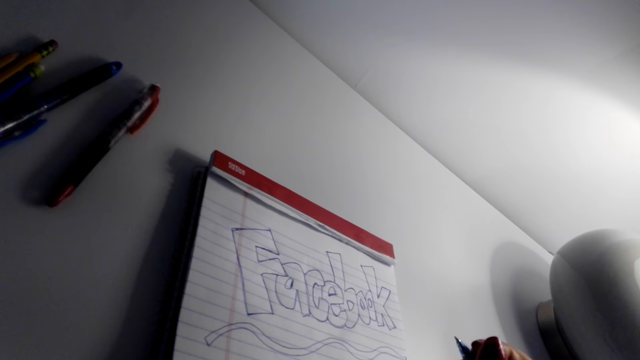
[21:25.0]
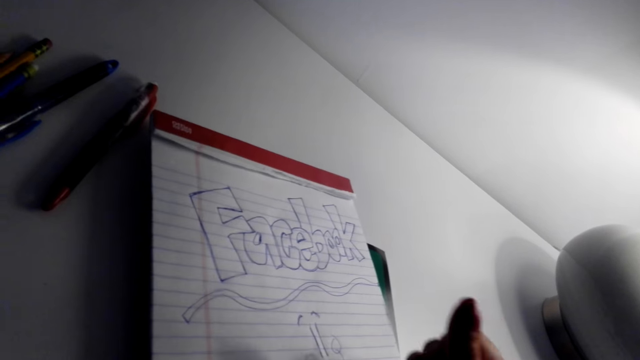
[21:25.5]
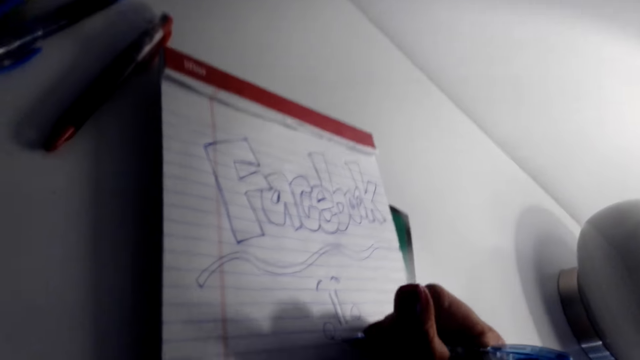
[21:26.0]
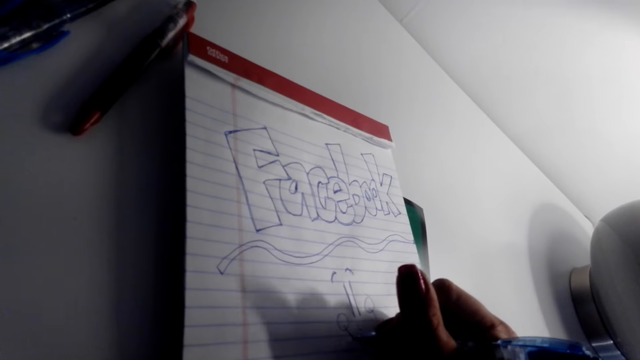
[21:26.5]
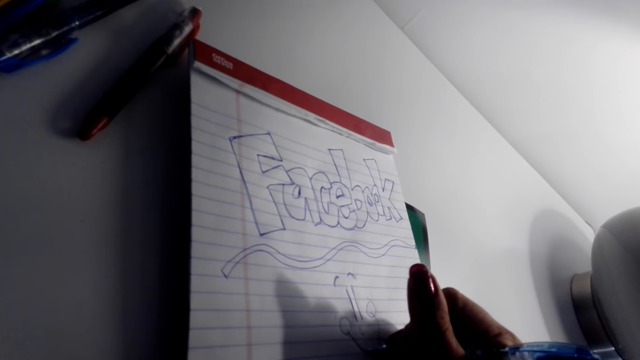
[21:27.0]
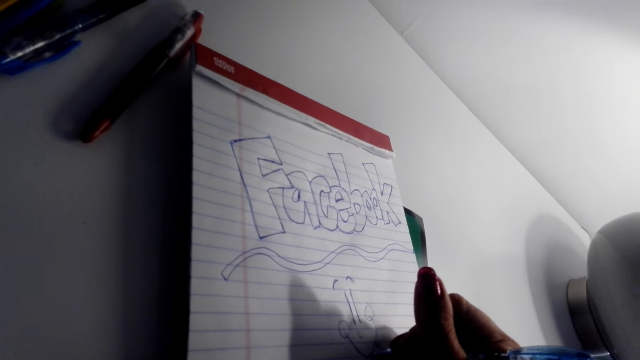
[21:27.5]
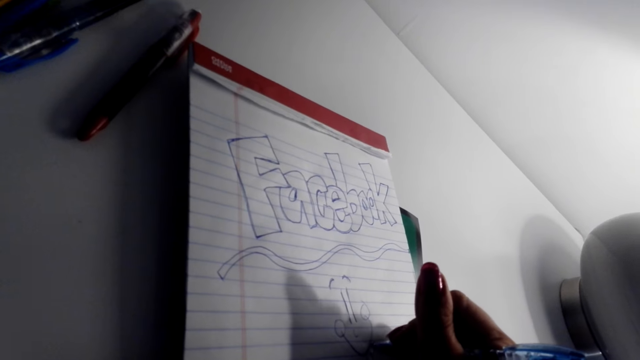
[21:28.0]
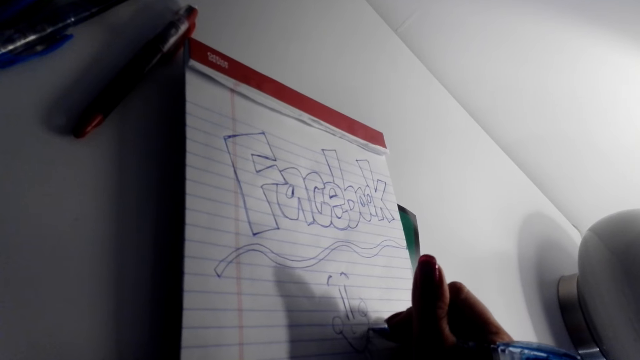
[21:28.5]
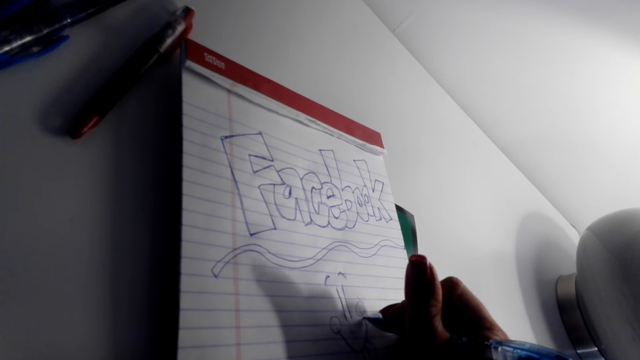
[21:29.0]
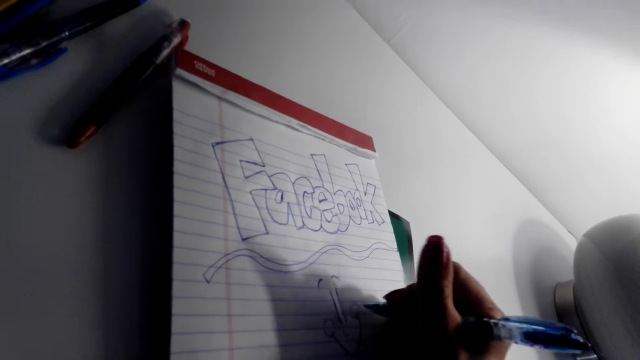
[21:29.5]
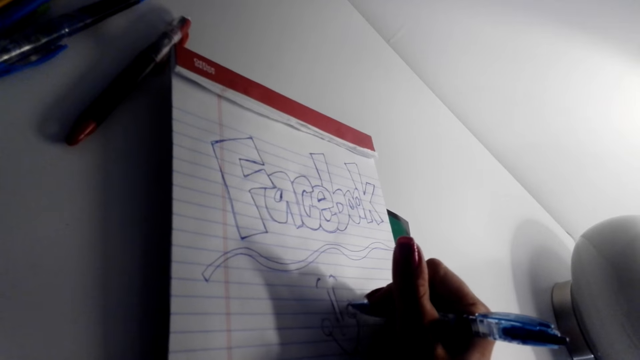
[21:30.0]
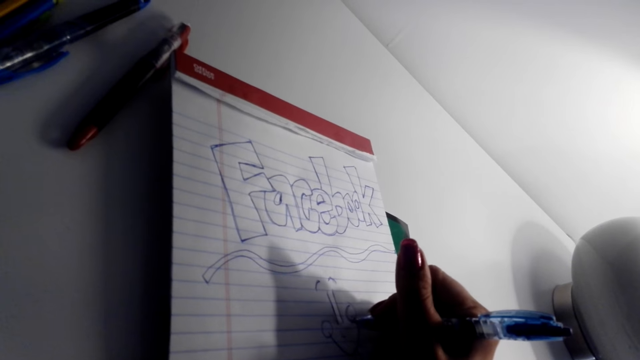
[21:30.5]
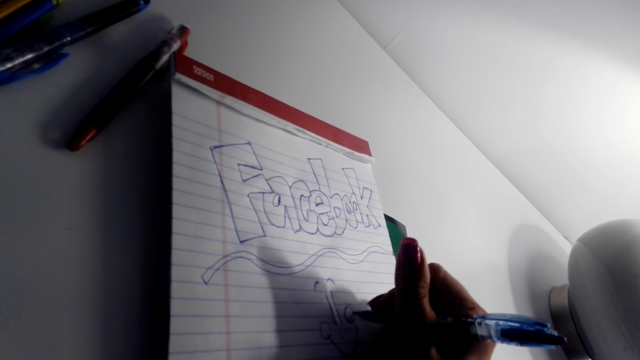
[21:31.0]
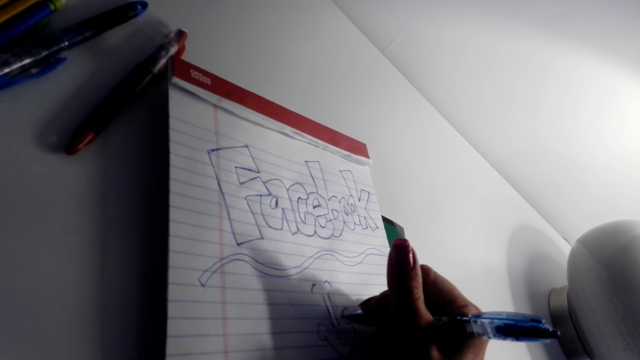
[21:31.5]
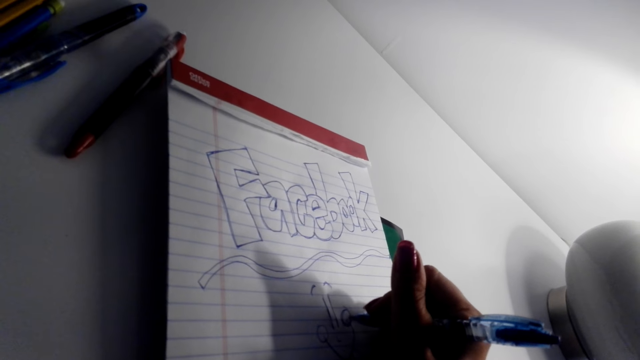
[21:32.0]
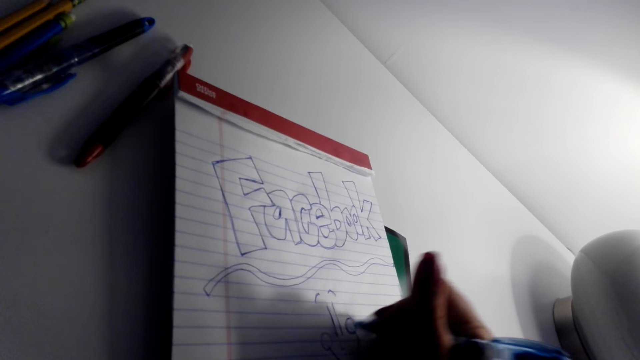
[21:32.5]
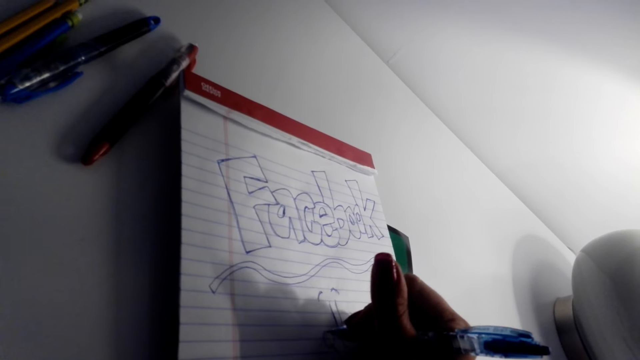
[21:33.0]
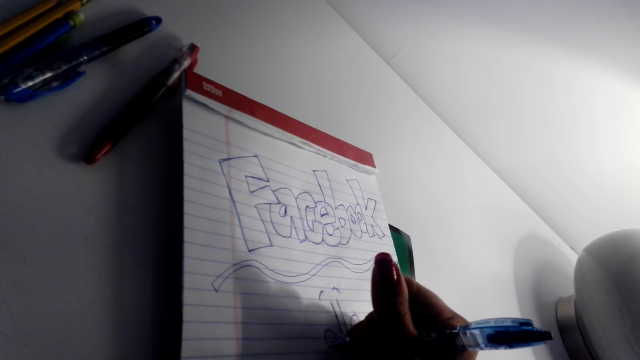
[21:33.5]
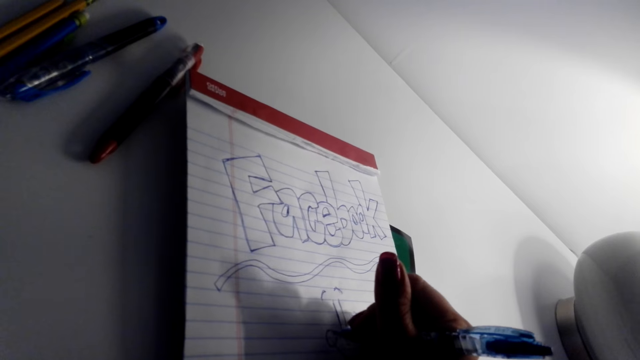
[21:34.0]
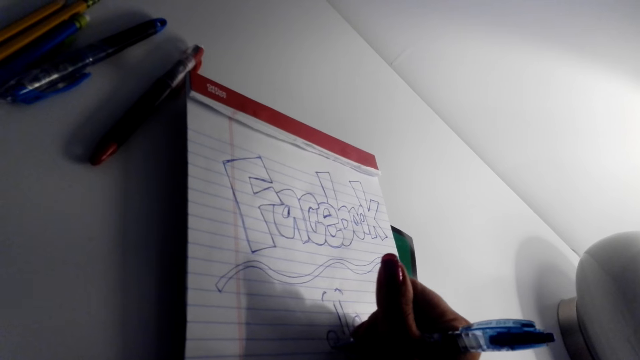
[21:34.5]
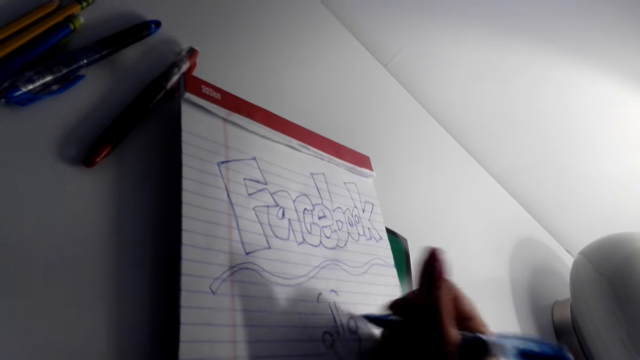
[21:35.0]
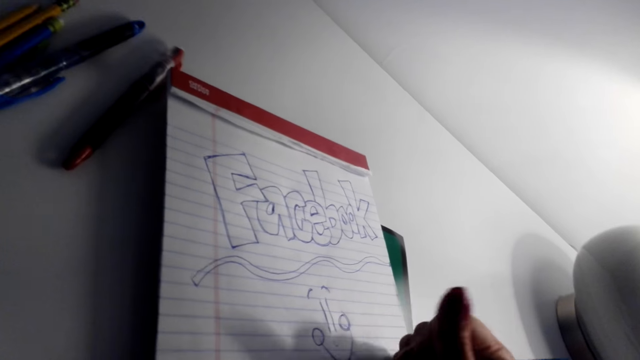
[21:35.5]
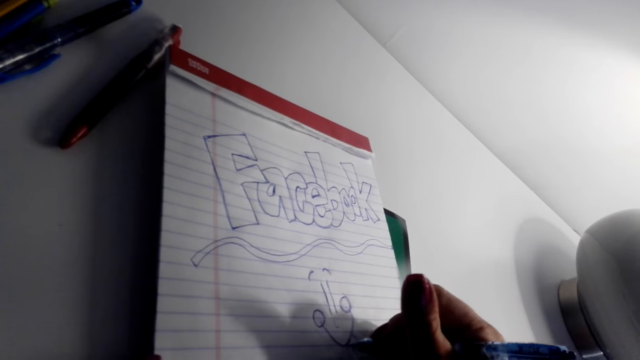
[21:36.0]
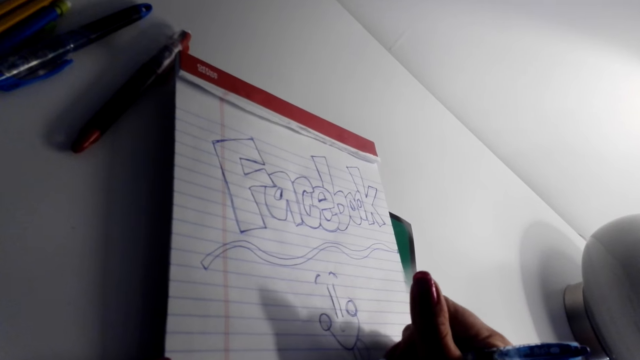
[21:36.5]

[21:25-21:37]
The camera wearer draws on the book.

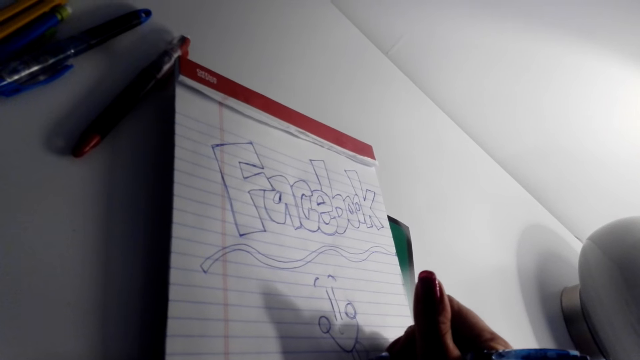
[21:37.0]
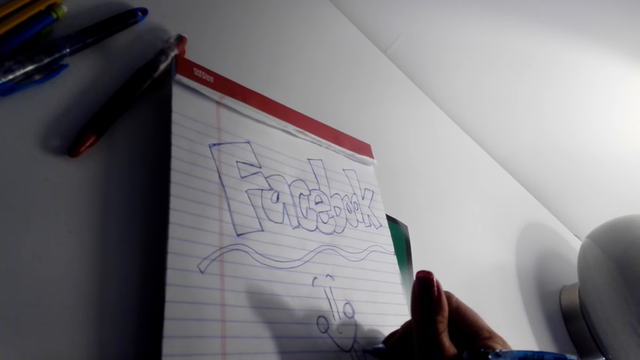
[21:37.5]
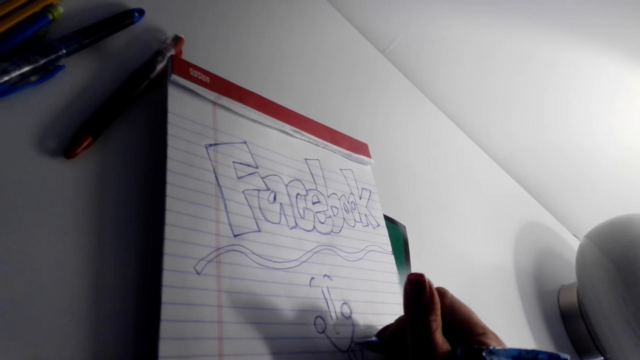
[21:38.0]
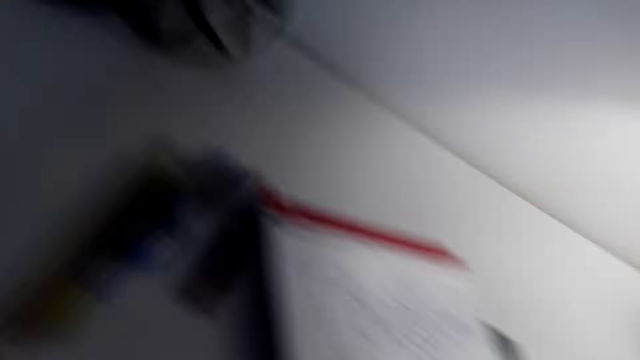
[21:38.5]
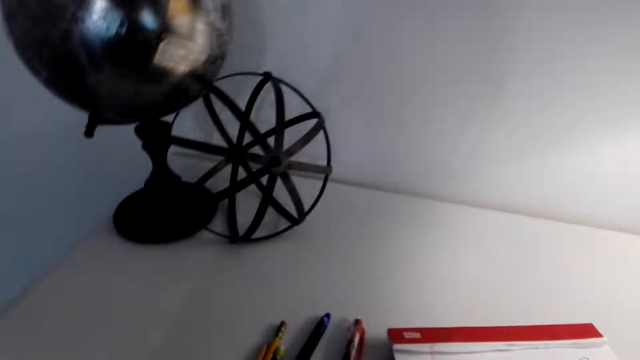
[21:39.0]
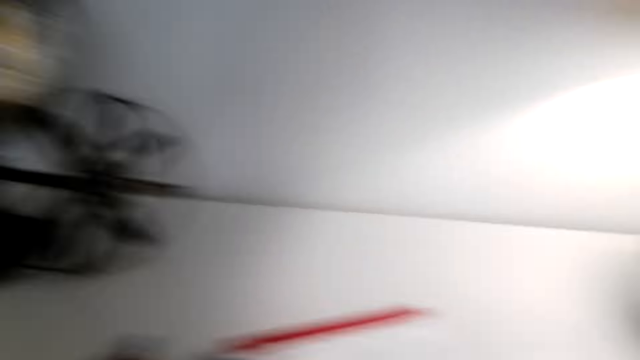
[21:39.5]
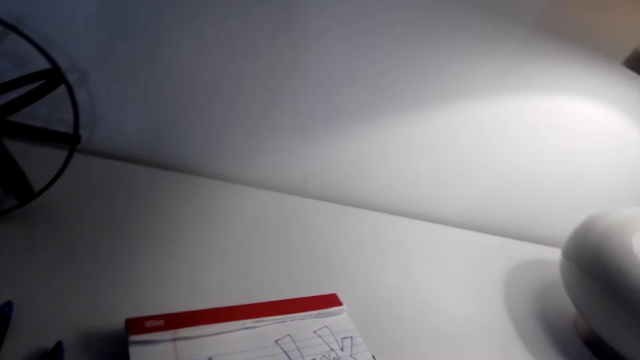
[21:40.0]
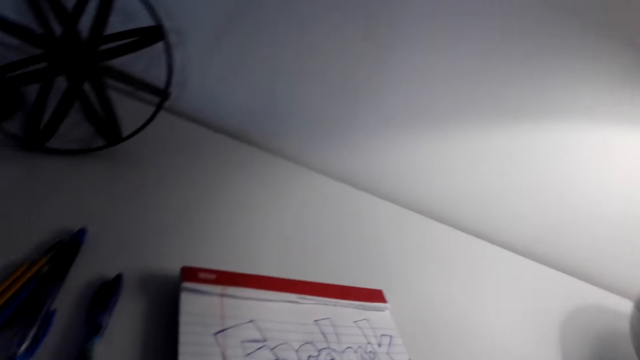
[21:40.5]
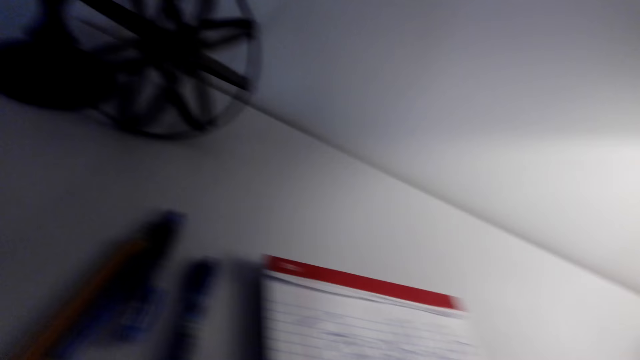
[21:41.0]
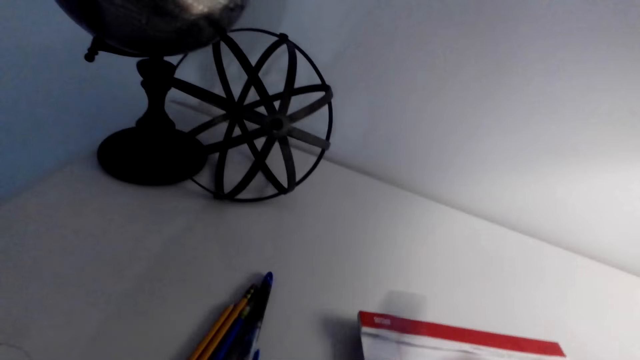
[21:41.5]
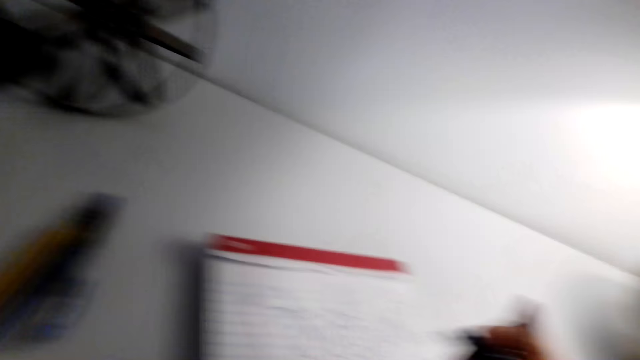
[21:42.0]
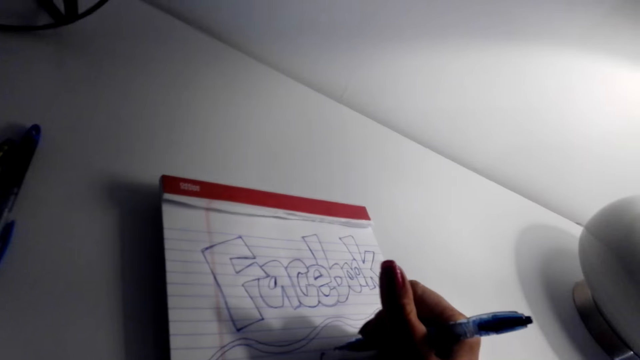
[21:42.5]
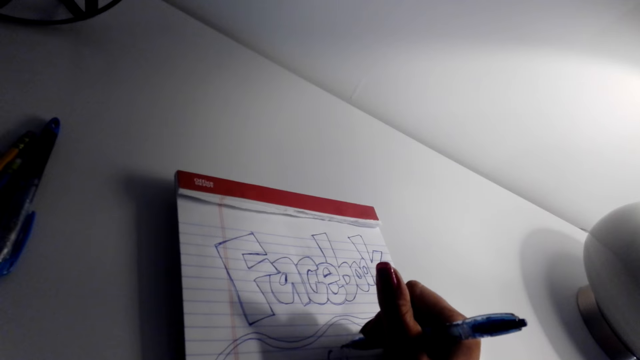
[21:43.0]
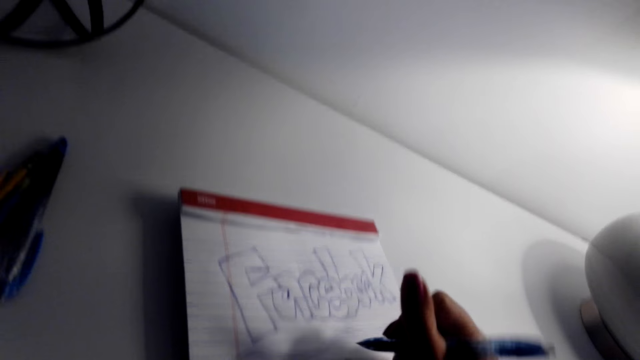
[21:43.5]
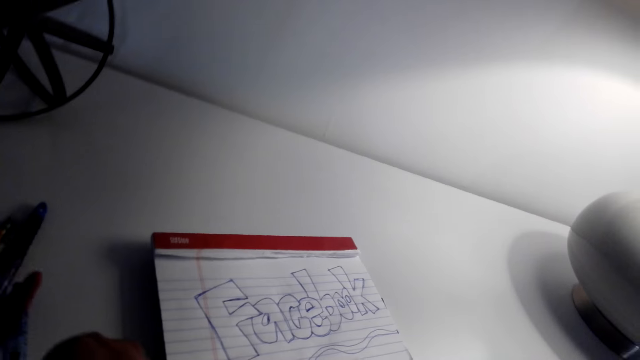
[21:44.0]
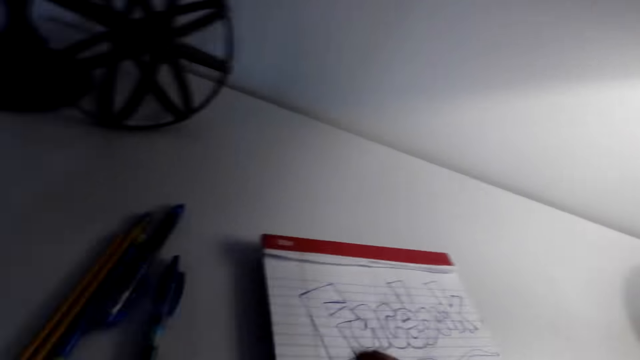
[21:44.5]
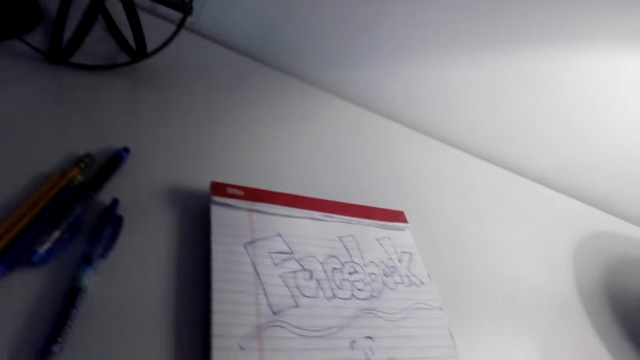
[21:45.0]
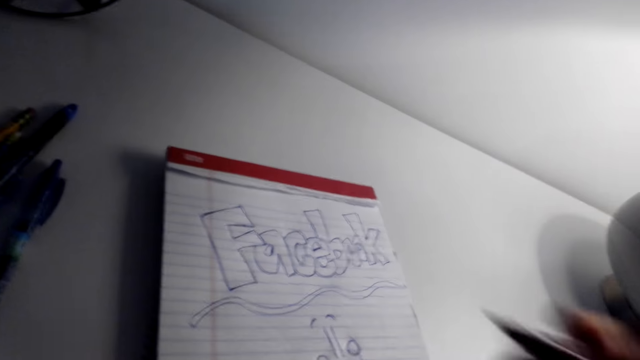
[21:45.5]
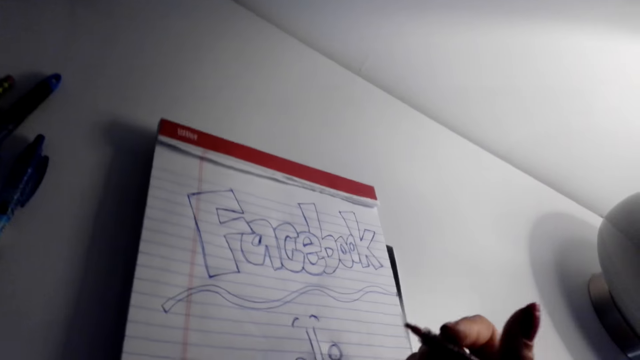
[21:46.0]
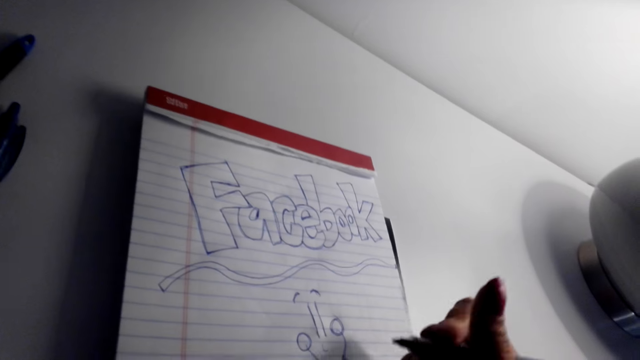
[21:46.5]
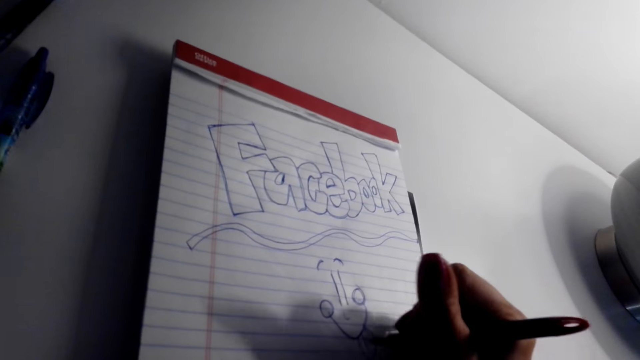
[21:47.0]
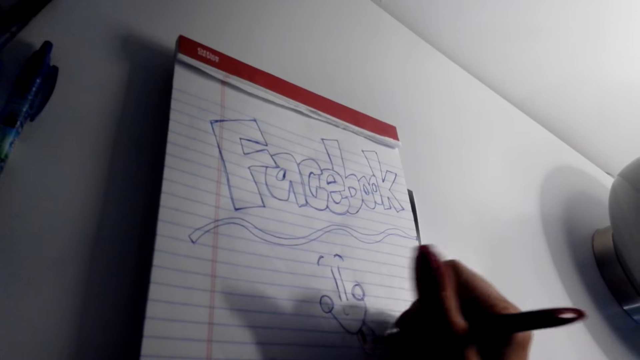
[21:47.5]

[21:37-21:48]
The camera wearer puts the blue pen down. They pick up the red pen. They continue to draw. They place the pen on the table.
